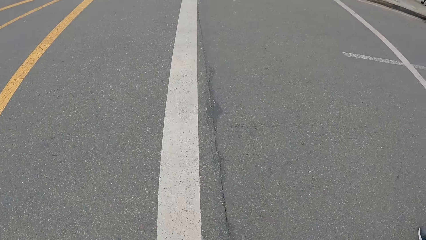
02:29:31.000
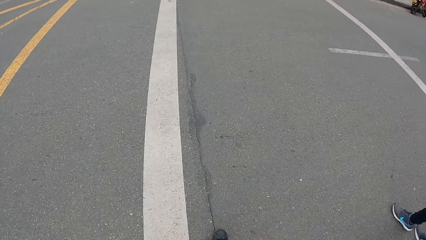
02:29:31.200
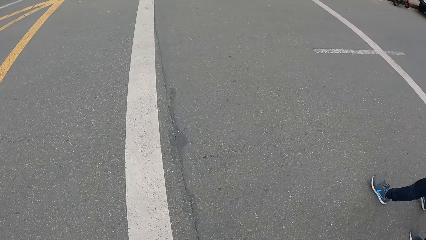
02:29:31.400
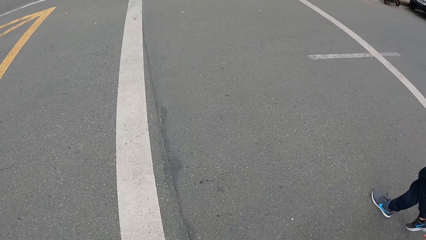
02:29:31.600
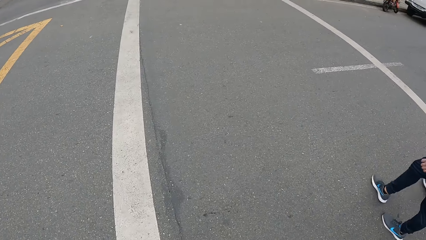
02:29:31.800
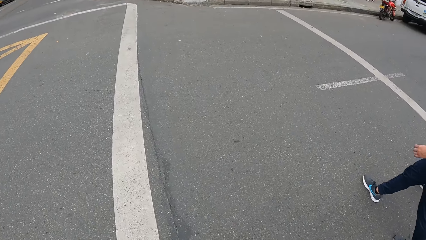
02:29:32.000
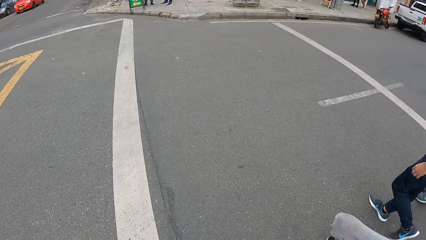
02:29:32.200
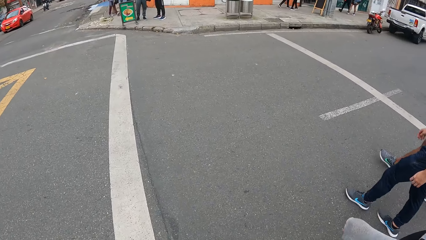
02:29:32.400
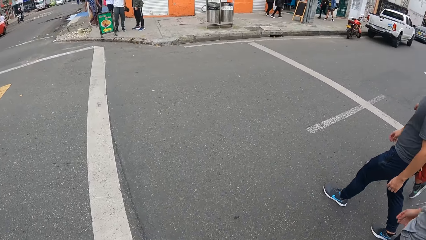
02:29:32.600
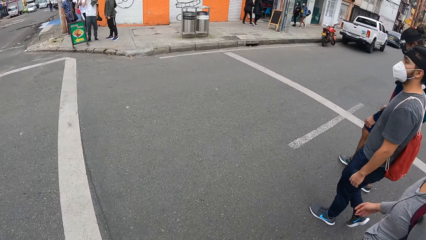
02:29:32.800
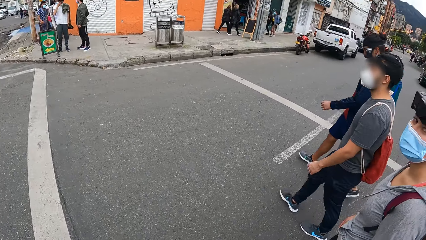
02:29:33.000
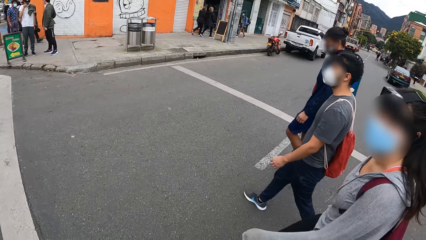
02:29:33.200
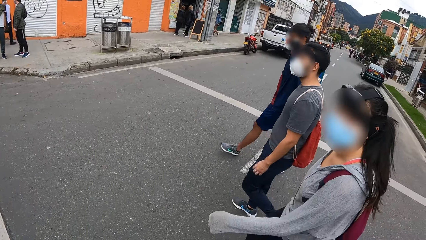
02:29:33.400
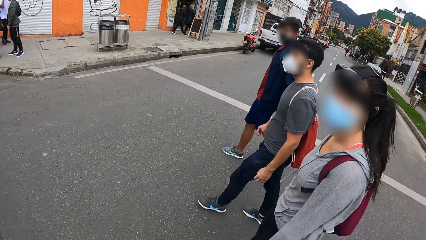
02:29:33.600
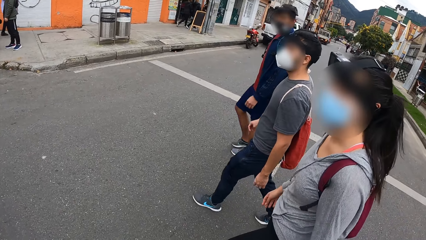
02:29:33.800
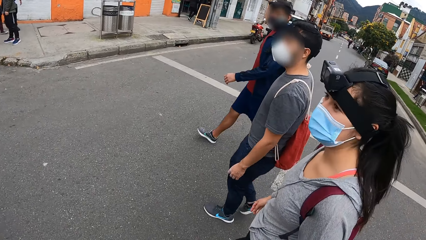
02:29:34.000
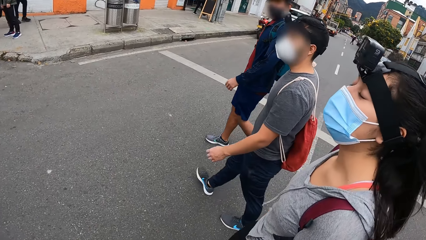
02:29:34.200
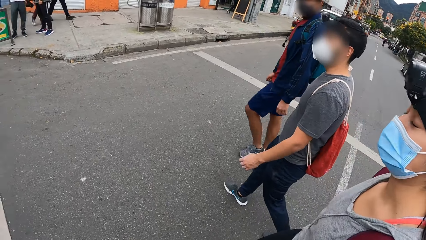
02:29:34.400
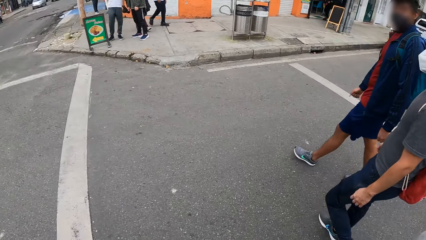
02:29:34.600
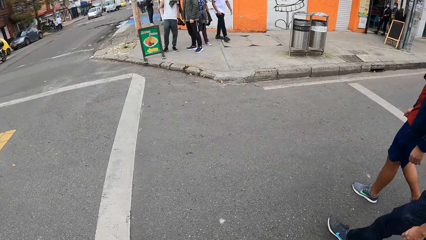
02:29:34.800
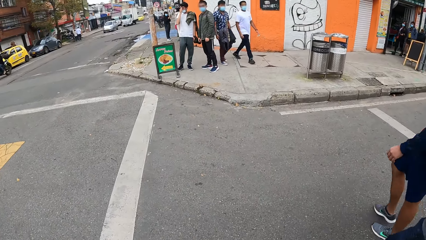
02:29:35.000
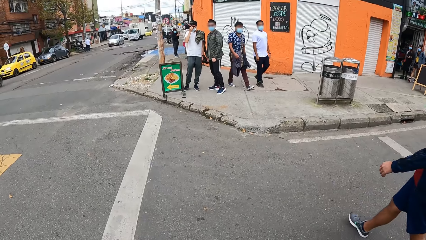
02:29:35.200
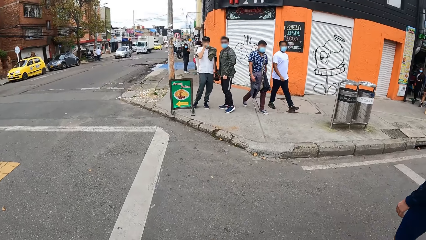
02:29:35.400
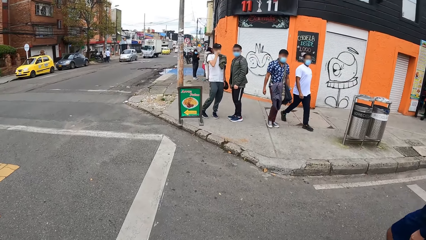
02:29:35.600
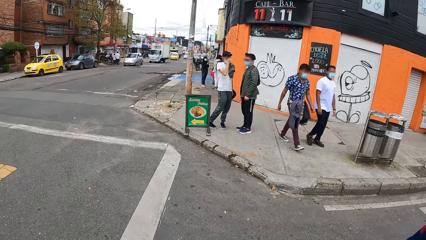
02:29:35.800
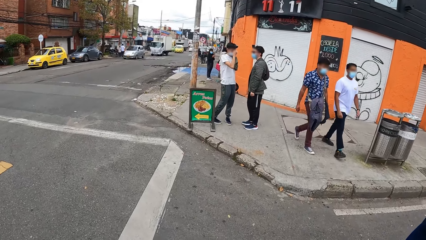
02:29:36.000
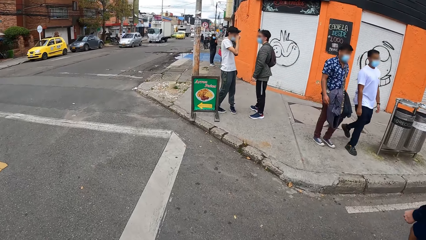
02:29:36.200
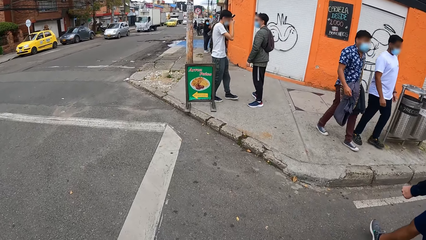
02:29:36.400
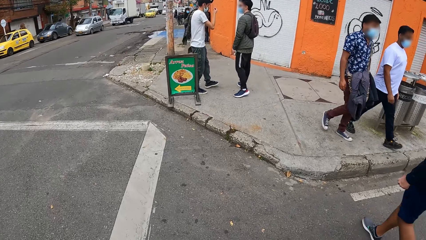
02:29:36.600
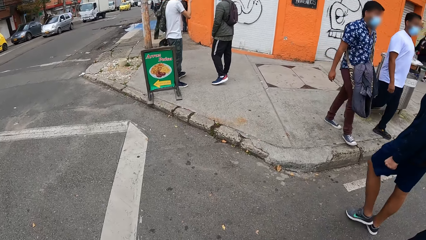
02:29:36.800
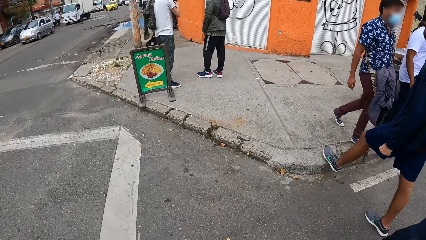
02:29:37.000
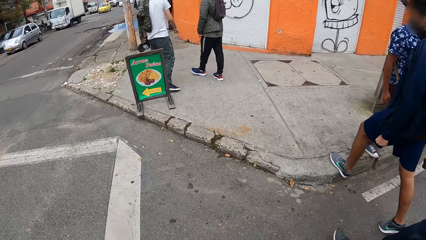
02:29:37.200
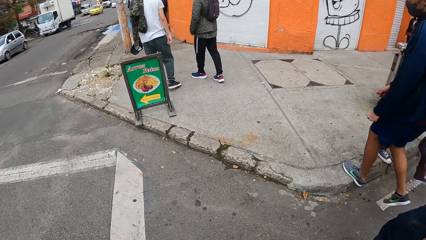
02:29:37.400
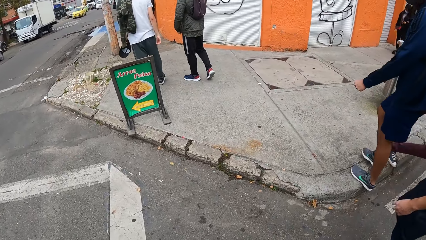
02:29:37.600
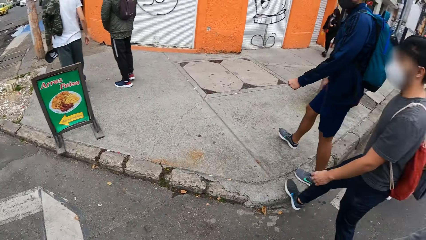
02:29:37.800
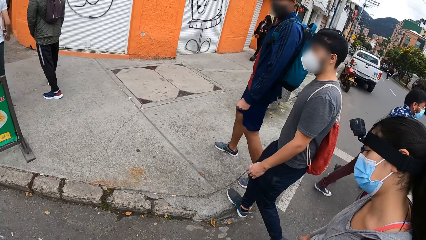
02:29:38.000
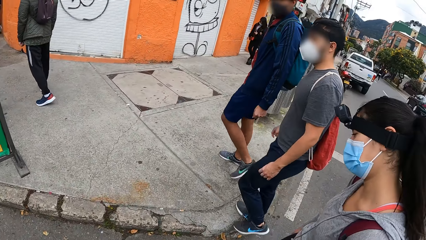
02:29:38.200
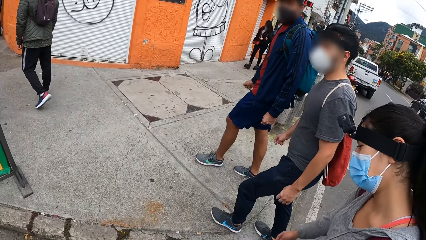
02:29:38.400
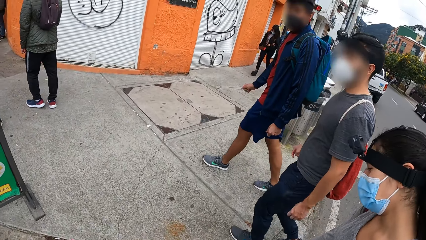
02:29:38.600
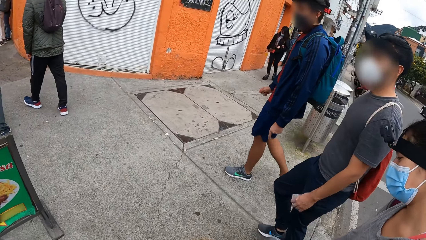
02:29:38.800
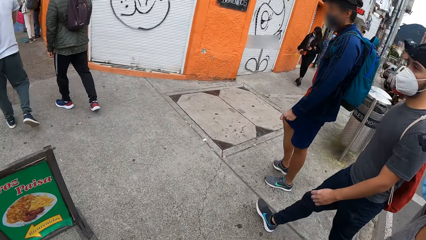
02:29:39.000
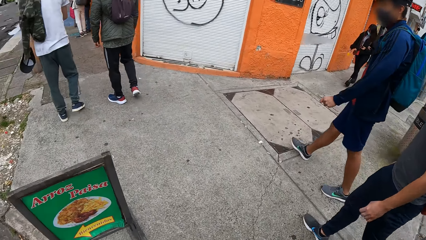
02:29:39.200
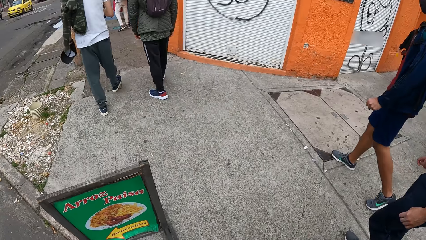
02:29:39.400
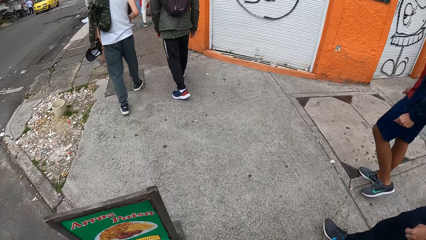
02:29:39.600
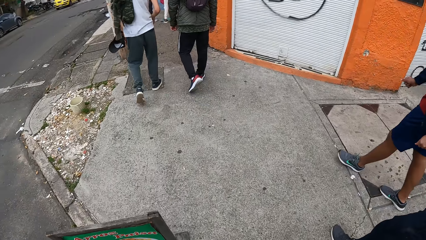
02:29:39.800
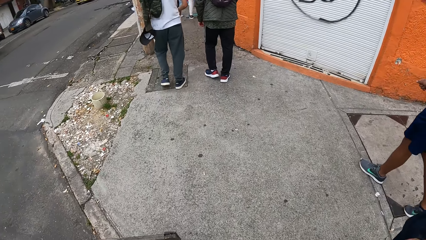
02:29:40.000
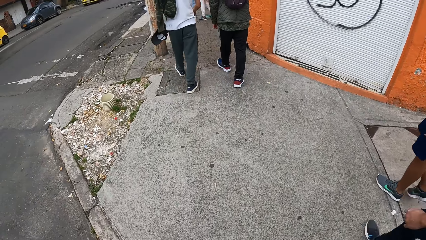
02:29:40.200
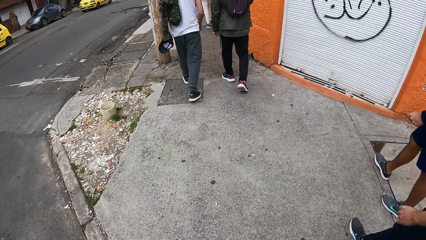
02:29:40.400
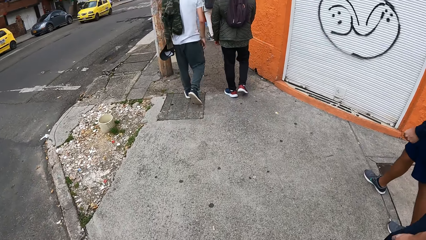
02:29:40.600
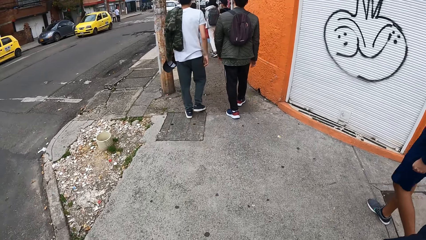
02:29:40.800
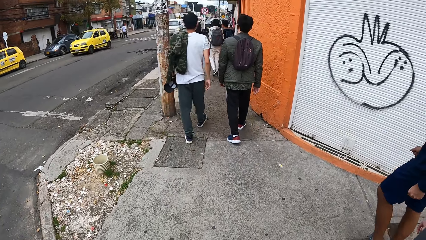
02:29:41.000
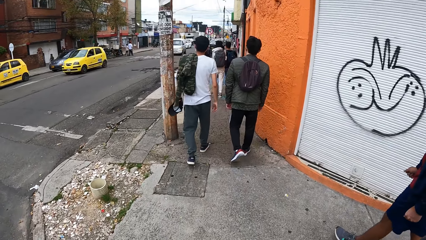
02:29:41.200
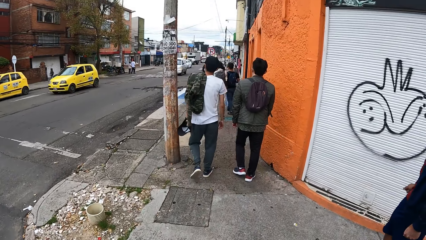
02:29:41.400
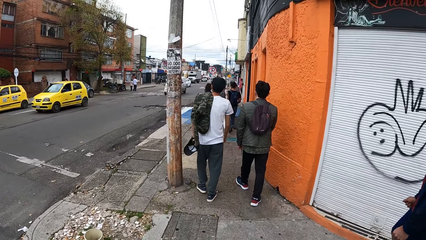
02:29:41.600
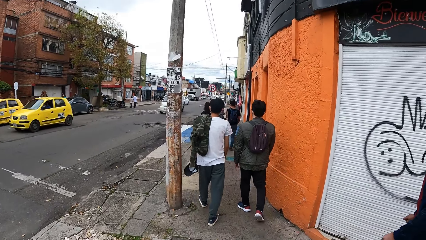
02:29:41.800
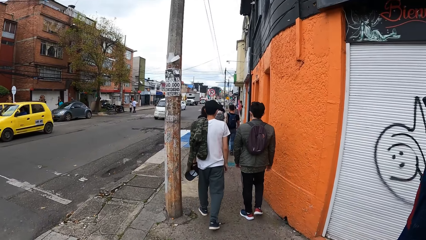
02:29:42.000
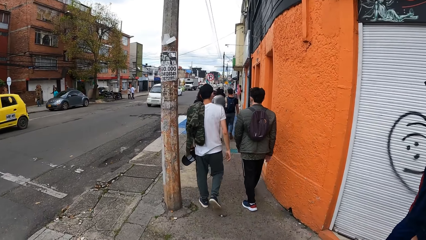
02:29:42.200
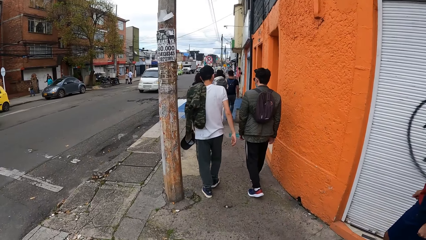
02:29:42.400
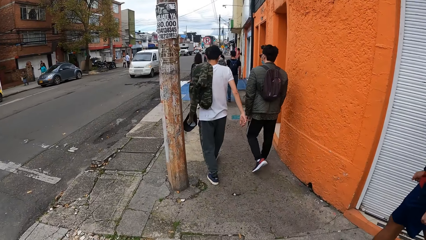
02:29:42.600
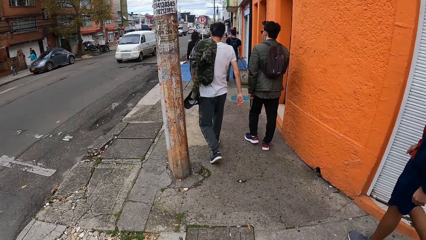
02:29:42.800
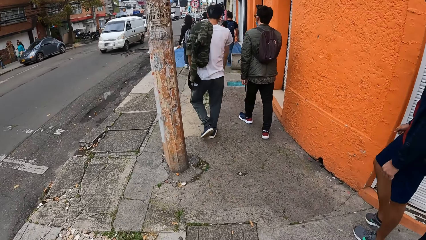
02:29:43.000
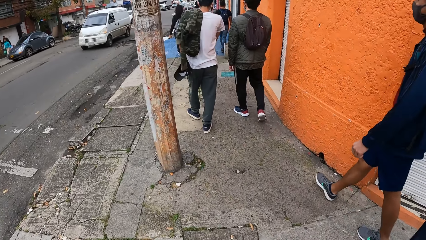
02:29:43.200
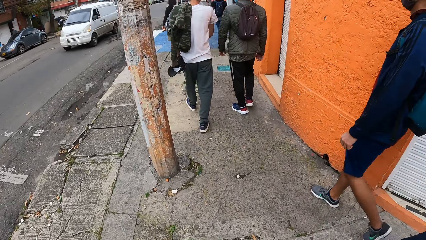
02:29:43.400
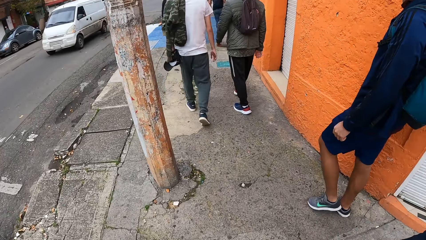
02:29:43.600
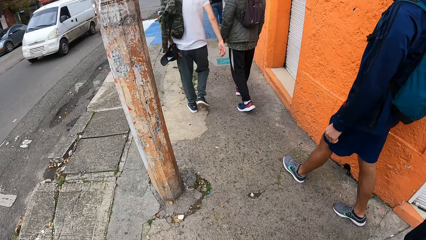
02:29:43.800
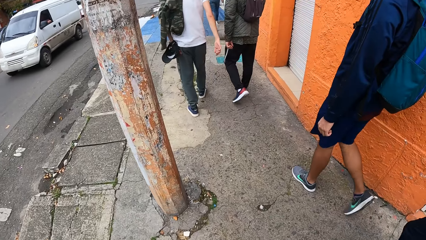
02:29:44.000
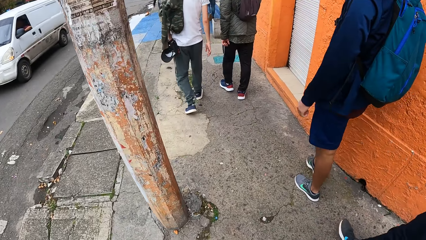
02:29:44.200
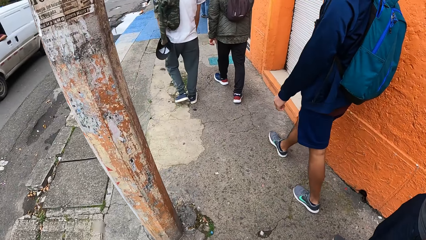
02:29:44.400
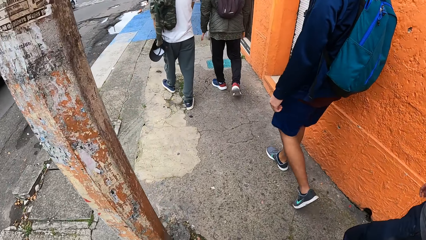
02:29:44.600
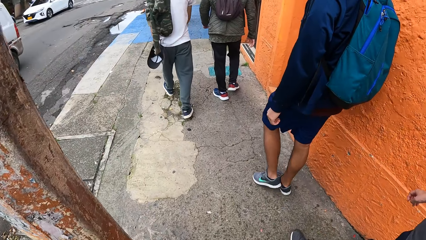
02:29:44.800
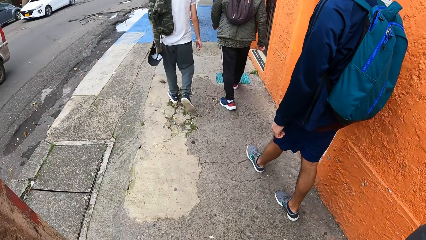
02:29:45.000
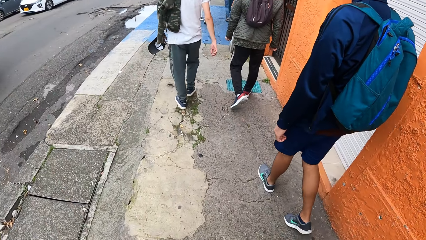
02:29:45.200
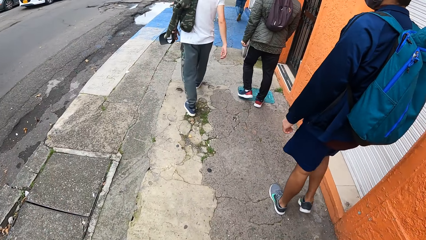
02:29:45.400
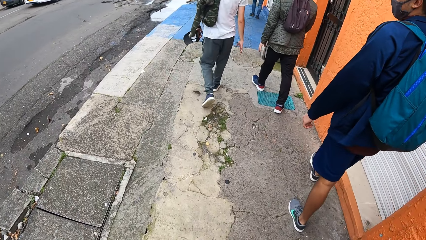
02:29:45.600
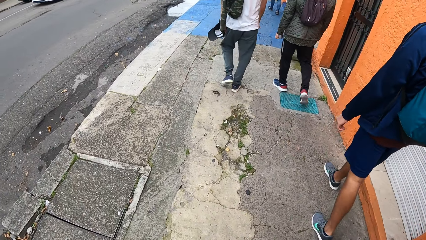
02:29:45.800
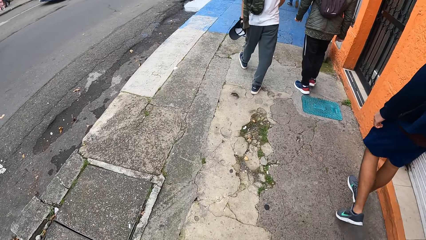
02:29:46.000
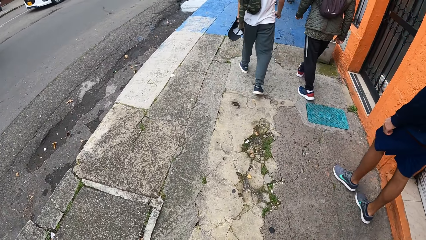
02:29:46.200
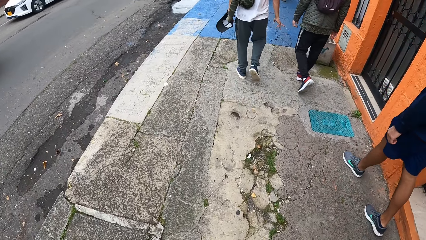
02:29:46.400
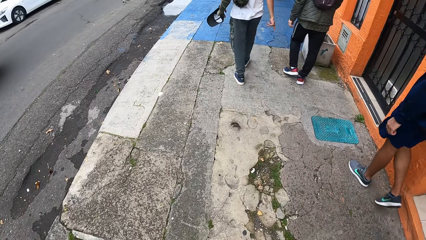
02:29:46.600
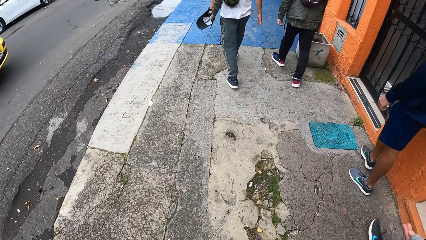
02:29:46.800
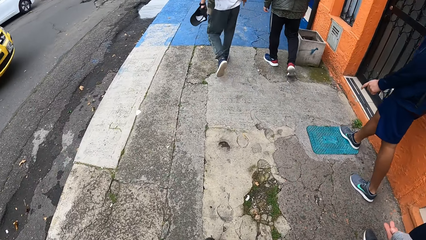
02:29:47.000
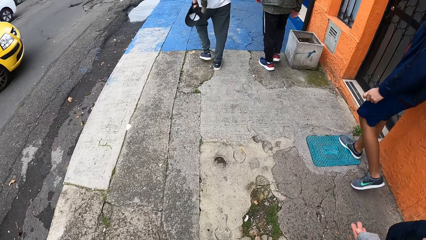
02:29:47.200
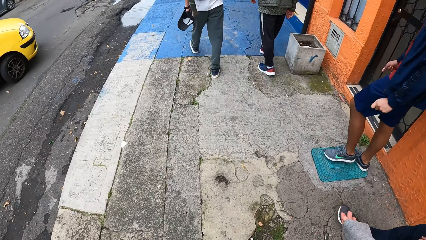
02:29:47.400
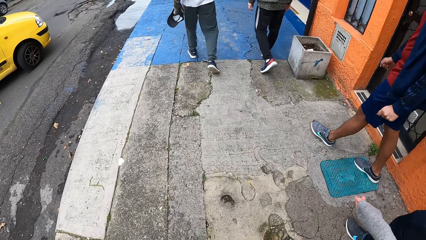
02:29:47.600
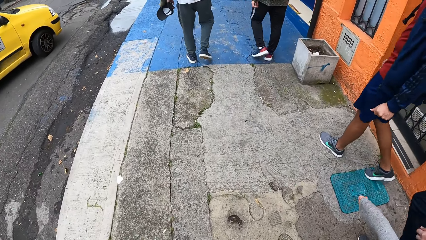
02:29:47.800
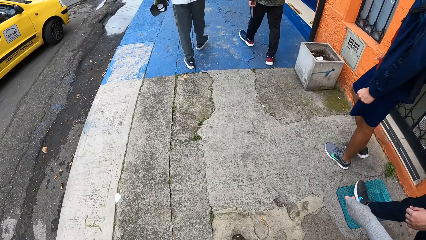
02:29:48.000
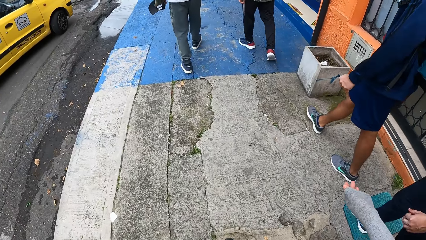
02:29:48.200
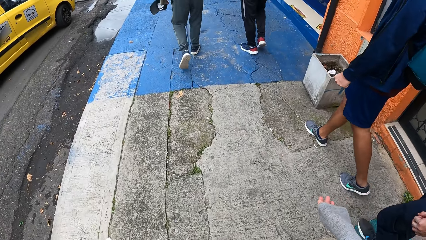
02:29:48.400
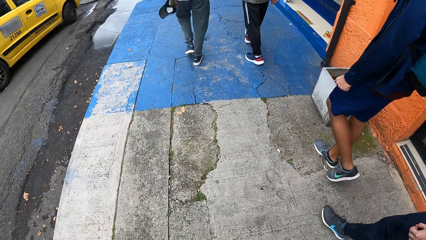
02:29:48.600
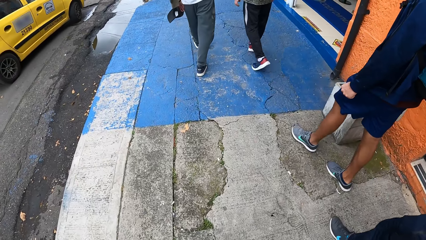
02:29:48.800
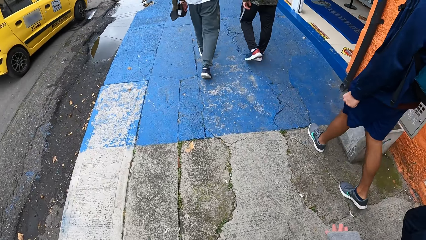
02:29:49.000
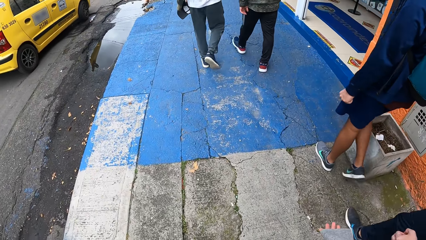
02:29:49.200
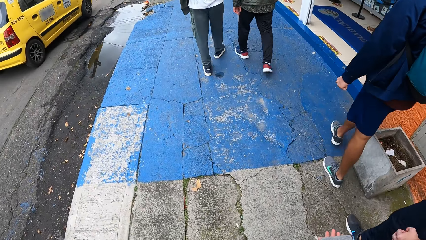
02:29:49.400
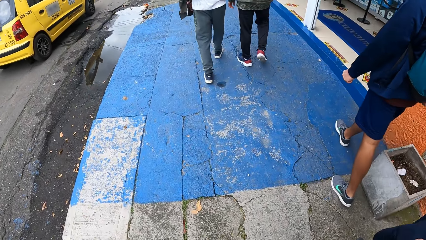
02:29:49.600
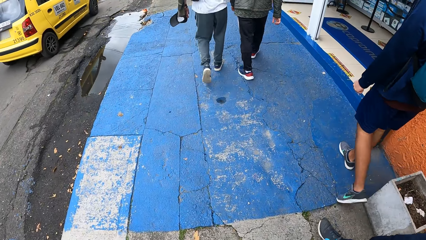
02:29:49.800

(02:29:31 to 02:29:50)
The camera wearer crosses the road with a man, another man and a woman. They converse with a man. They walk on the road. Another man walks past the camera wearer. Another man walks past the camera wearer. The camera wearer converses with people. They walk on the road.
